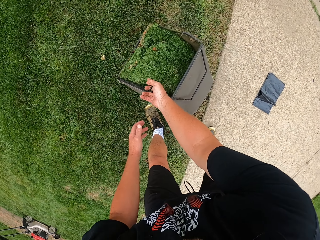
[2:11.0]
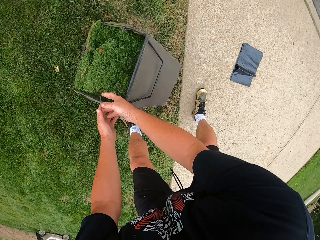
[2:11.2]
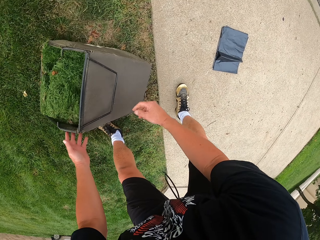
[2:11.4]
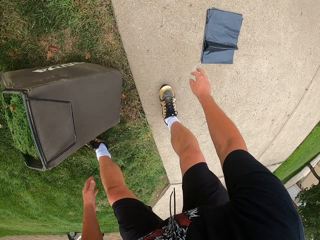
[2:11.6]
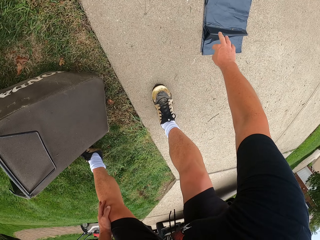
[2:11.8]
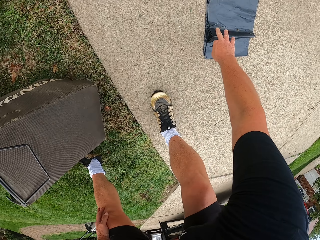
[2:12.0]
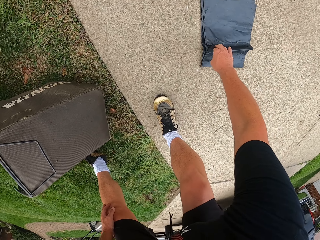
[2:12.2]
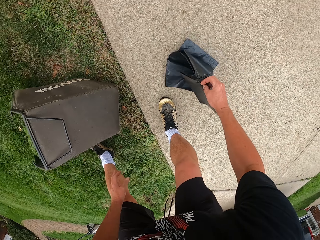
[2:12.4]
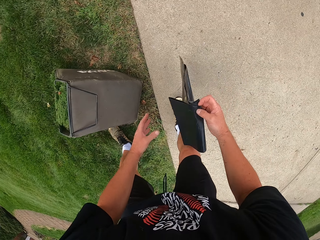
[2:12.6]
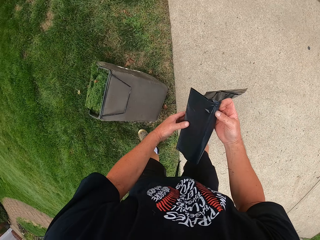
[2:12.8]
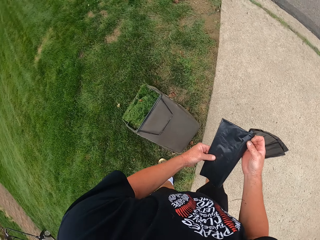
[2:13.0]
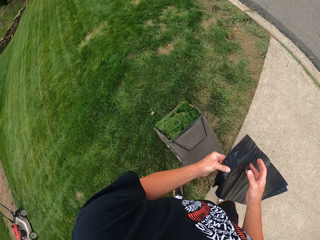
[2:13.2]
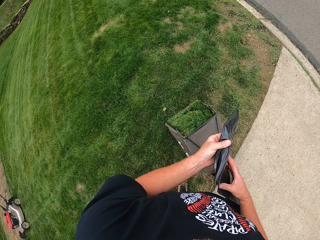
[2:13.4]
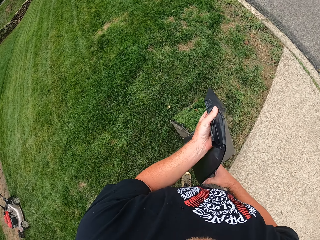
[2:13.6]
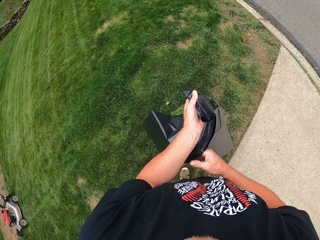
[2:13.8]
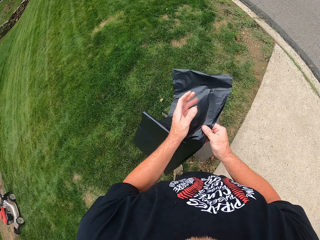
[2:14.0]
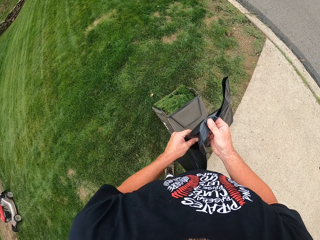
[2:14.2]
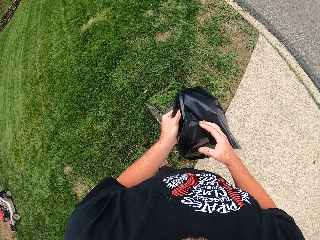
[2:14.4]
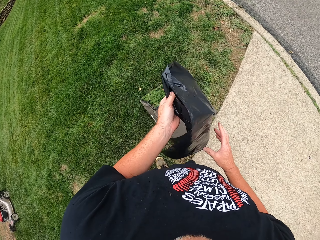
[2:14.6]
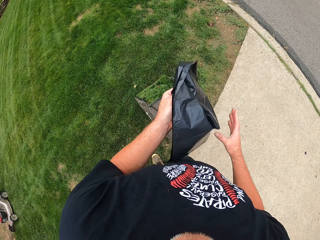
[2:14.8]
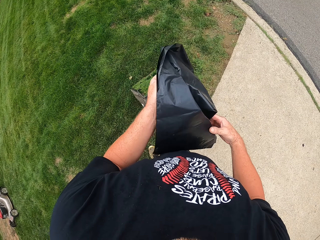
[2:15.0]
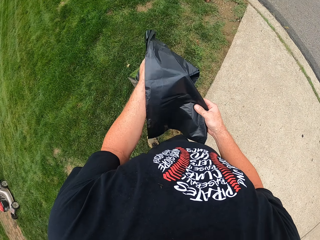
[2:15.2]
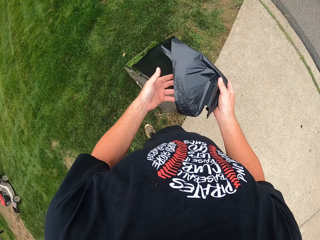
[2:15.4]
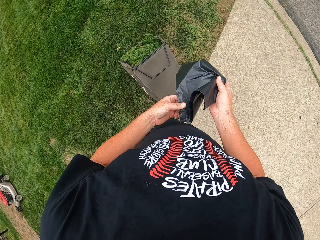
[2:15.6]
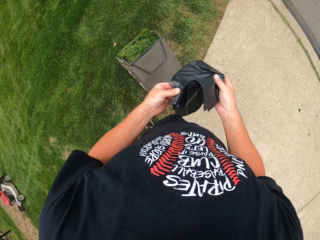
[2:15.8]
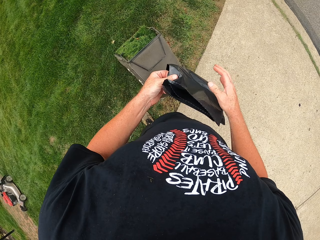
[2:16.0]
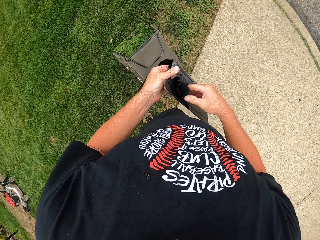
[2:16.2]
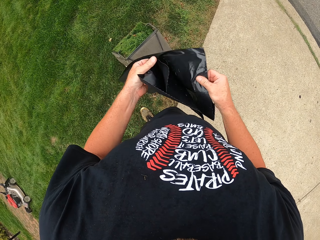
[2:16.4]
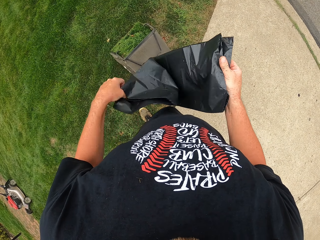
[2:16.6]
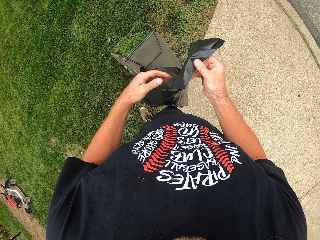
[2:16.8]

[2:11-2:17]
The camera wearer leaves the grass container on the ground. They pick up a nylon bag from the ground. They unfold the nylon bag.

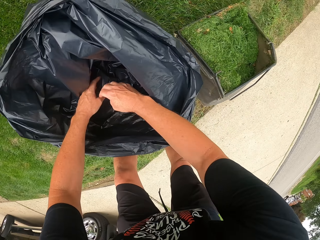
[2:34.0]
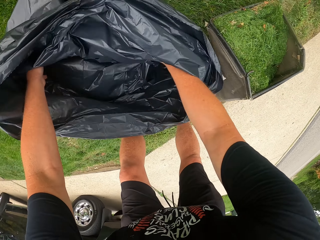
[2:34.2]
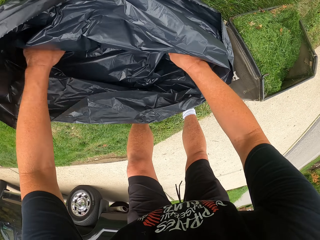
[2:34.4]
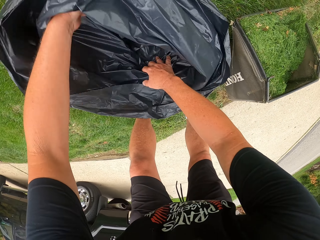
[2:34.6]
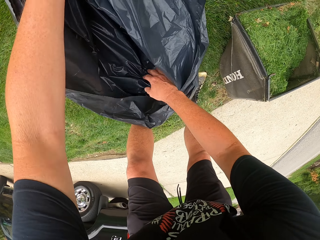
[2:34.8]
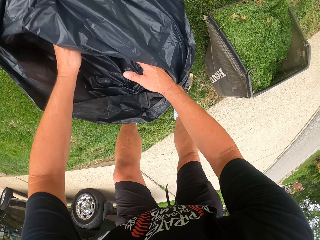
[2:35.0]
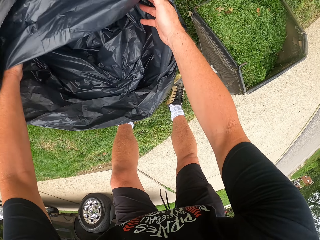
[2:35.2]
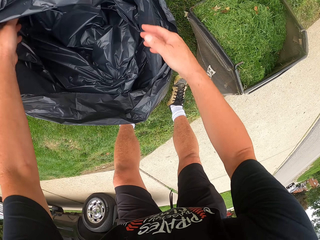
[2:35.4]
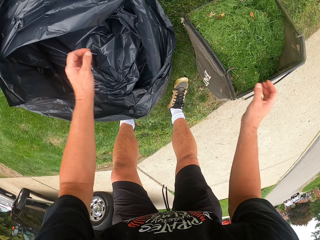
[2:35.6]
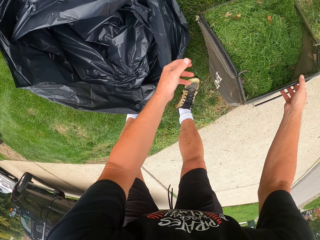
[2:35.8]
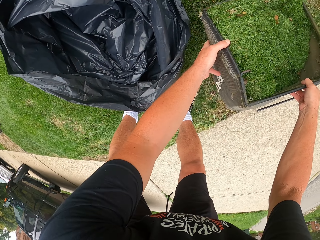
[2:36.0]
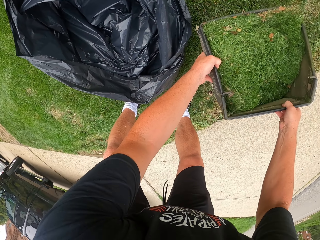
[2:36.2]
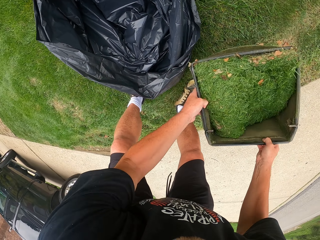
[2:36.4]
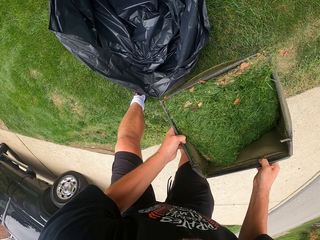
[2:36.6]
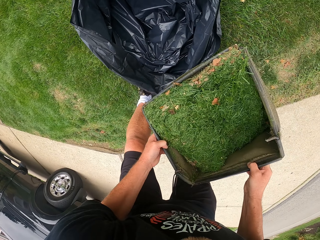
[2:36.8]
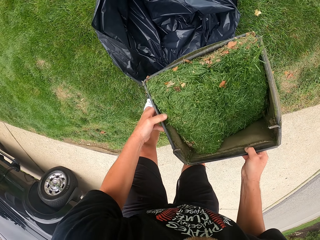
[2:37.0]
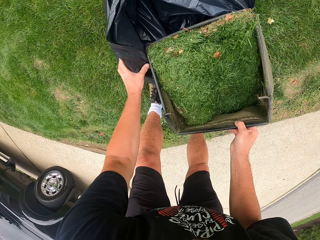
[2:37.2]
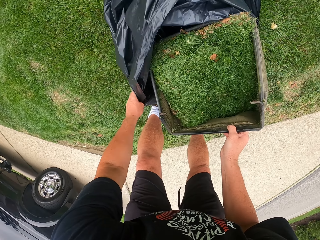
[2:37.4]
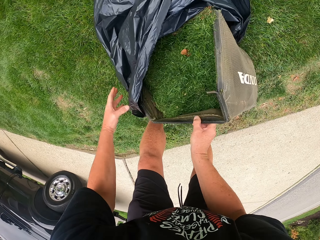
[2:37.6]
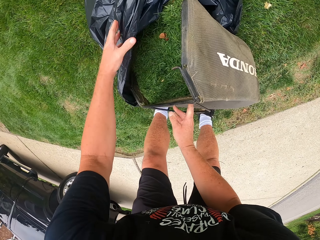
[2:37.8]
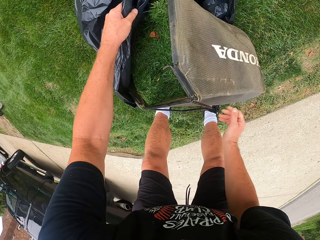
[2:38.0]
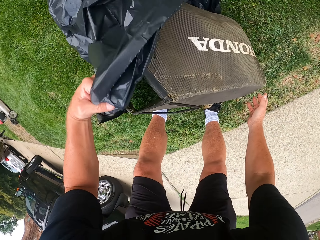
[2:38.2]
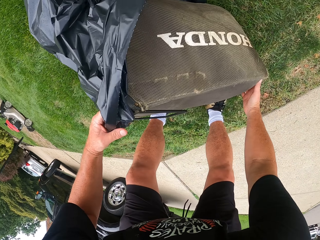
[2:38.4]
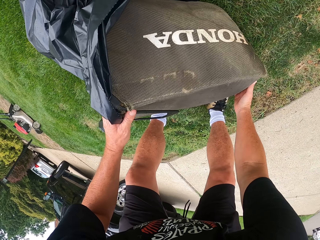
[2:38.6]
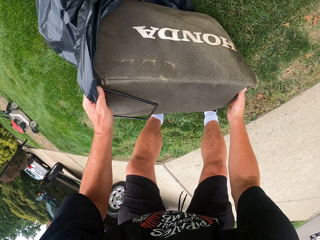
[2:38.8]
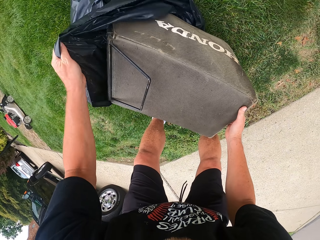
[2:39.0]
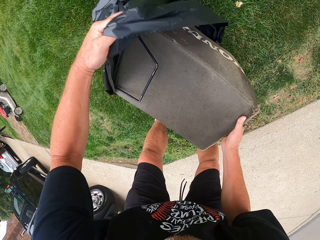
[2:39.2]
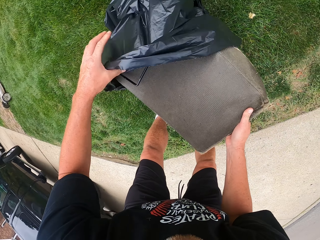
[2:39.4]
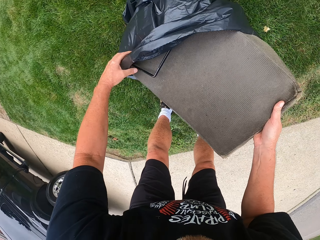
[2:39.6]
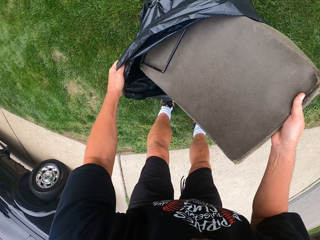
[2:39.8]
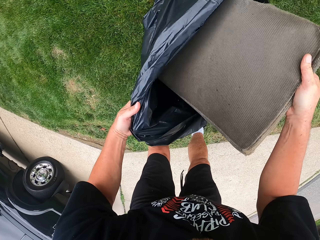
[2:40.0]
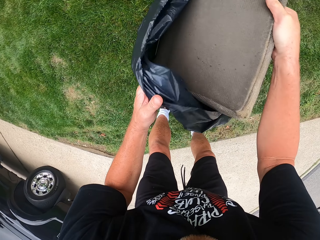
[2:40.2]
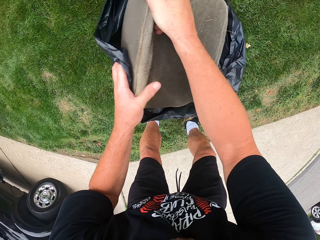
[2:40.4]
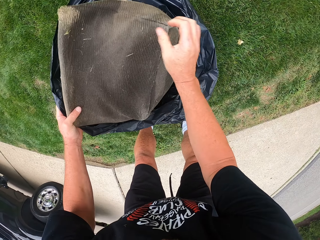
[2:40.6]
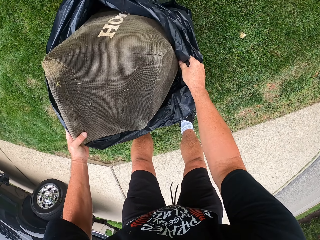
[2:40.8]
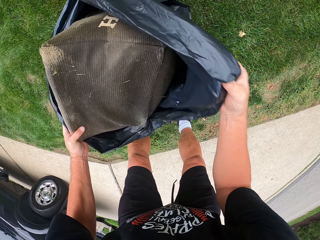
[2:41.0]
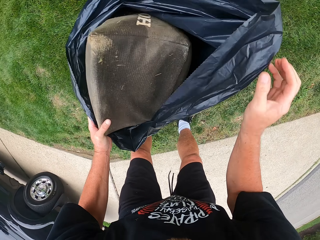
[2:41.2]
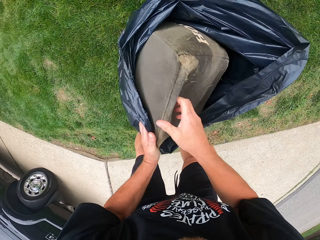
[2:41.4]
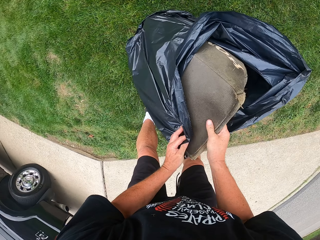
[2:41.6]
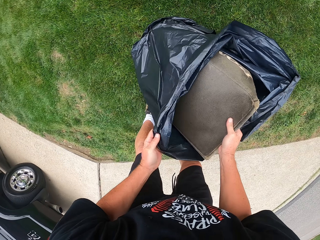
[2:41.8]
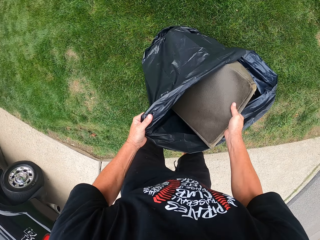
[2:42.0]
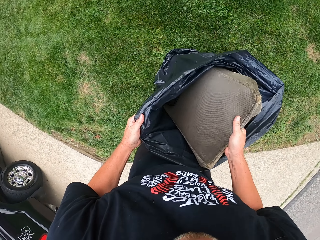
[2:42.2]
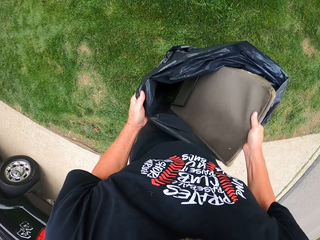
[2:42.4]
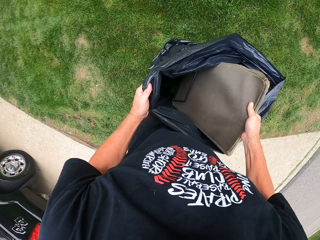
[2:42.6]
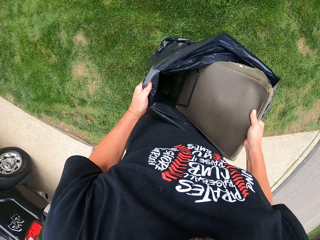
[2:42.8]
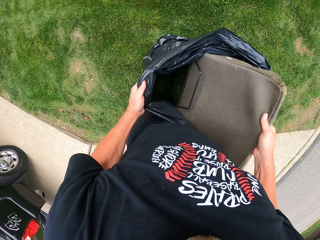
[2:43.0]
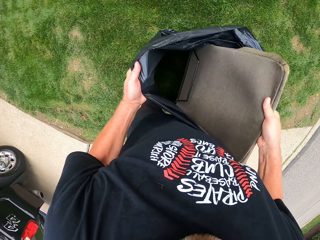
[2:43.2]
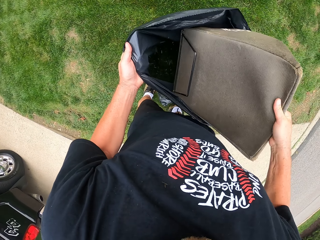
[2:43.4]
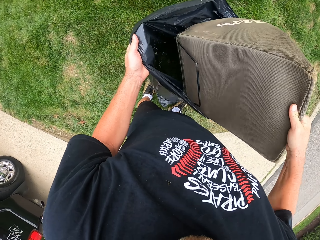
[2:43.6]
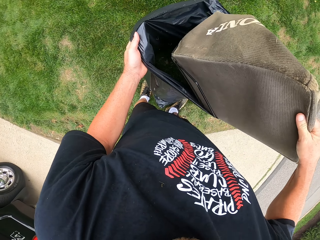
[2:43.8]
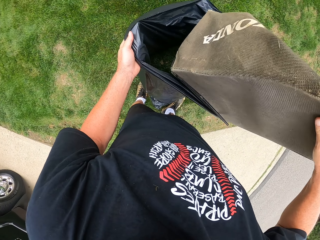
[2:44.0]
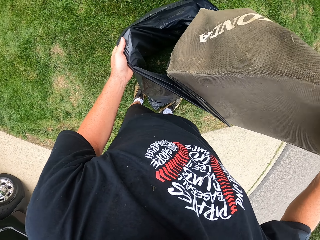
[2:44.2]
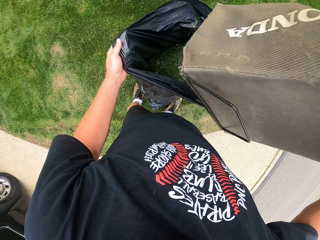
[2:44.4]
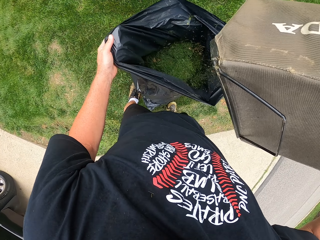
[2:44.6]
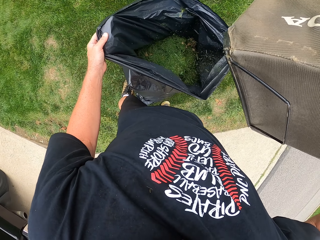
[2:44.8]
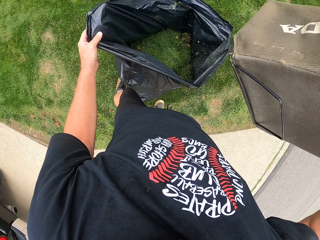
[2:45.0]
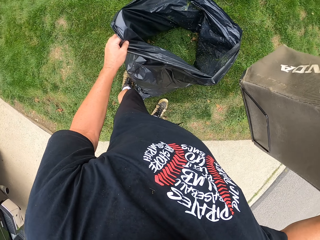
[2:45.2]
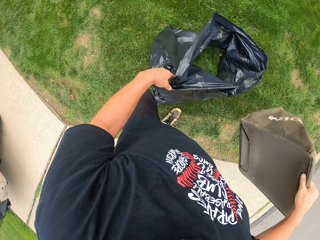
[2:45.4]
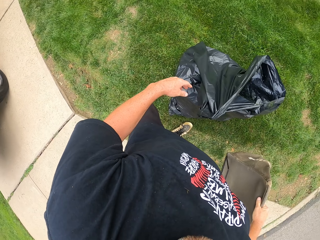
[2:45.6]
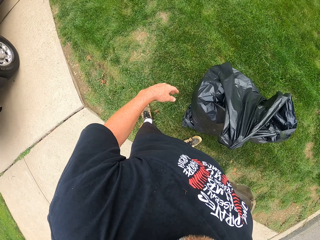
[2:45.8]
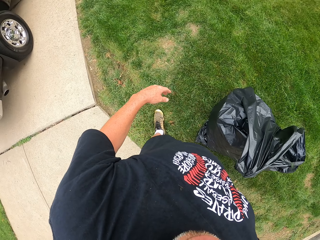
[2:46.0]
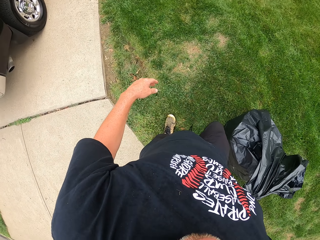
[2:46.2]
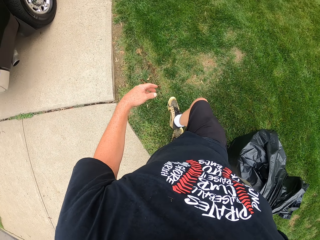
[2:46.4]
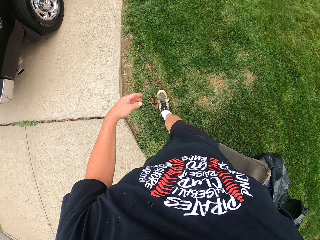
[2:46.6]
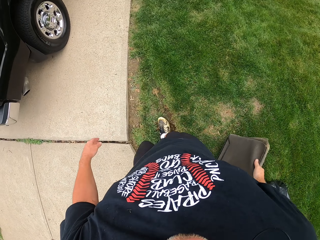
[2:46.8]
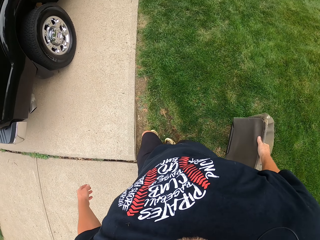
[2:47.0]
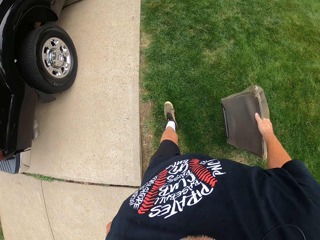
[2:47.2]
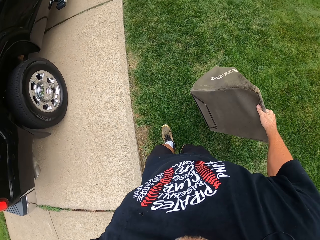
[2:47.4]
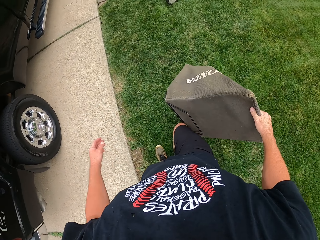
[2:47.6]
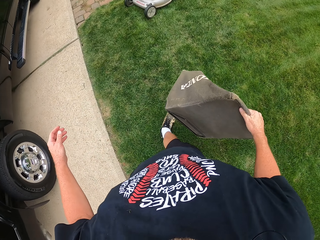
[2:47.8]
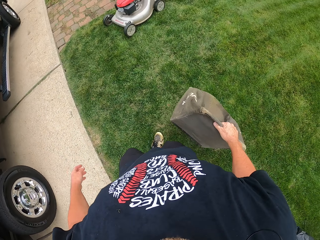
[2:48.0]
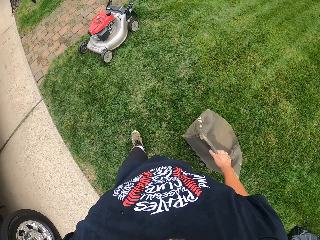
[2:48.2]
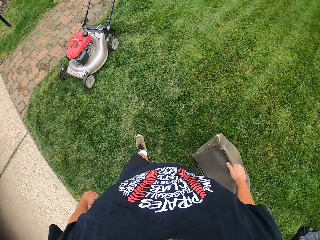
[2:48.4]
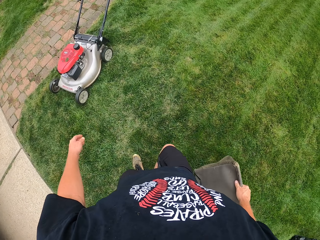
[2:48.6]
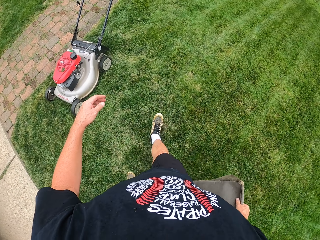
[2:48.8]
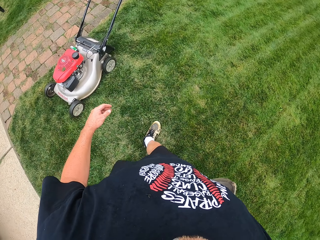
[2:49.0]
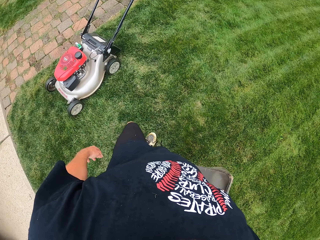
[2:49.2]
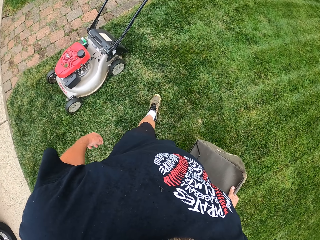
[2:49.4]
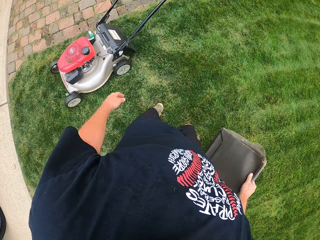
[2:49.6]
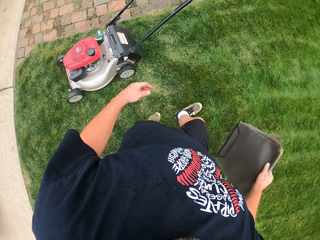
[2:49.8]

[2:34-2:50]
The camera wearer lifts the grass container from the ground. They pour grass into the nylon bag. They lift the grass container from the nylon bag. They leave the nylon bag on the ground. They walk with the grass container towards the lawn mower.
